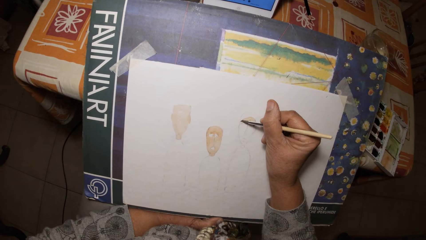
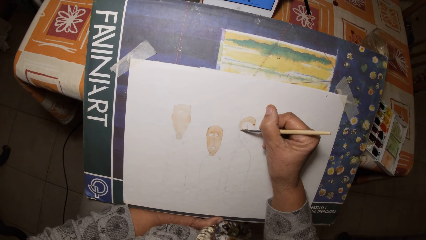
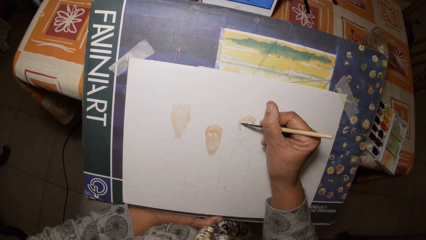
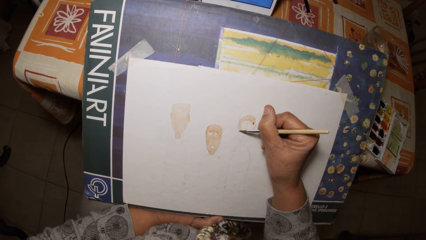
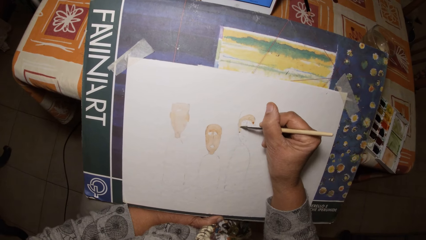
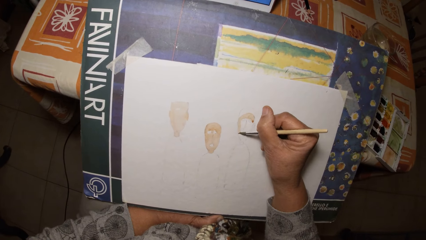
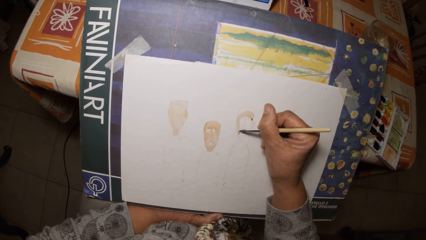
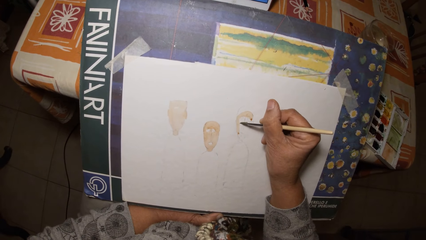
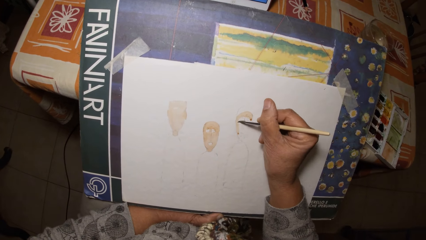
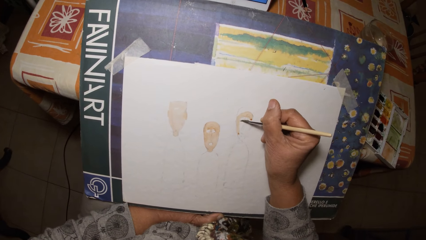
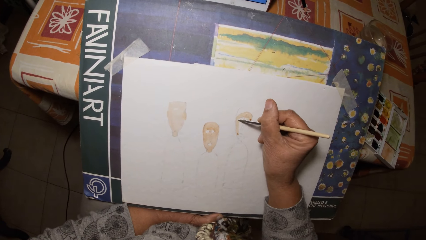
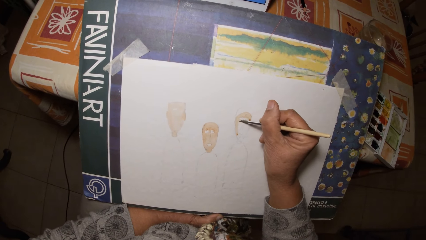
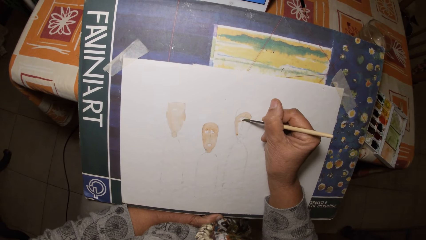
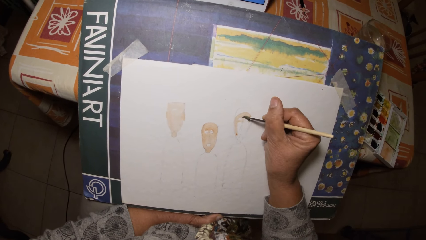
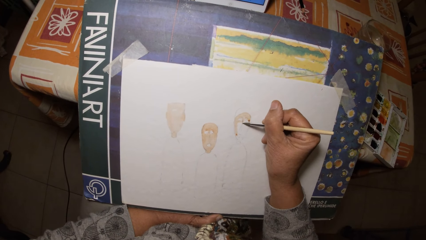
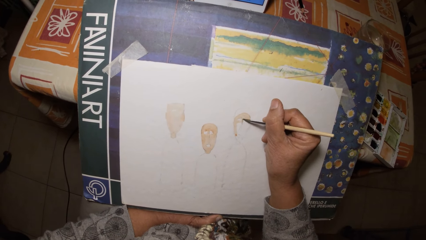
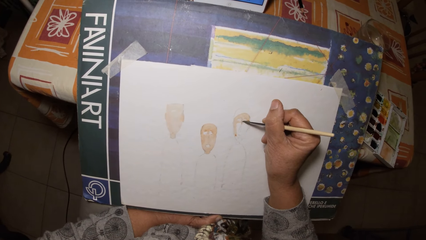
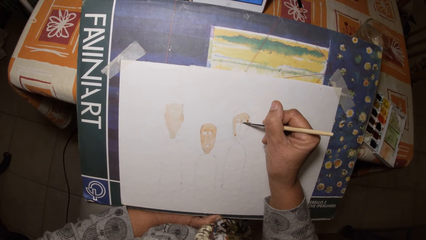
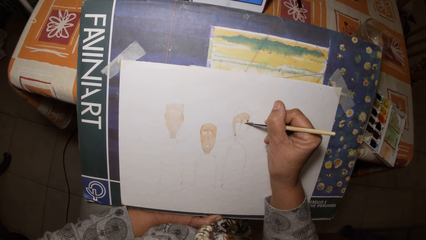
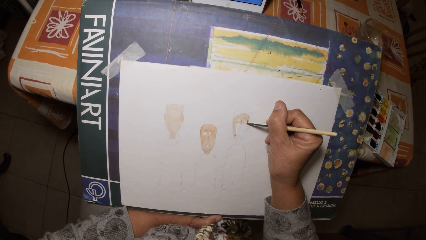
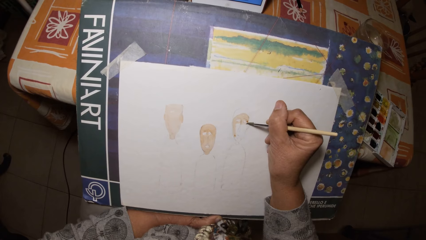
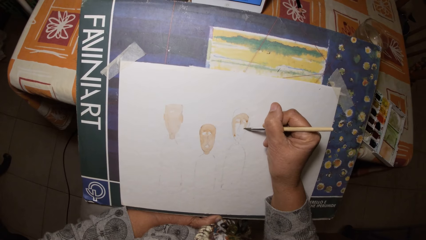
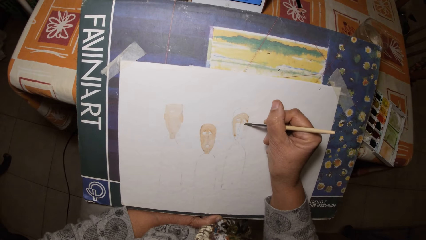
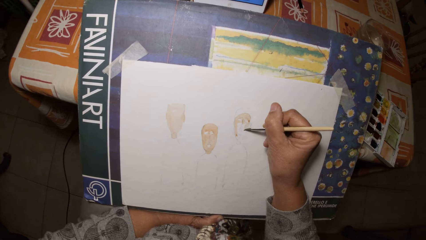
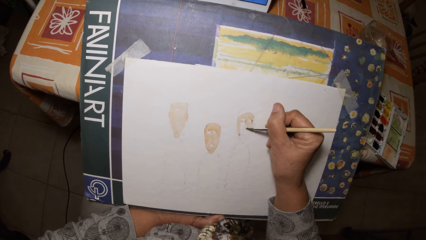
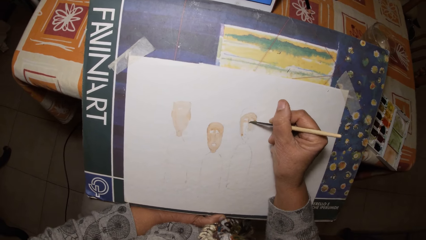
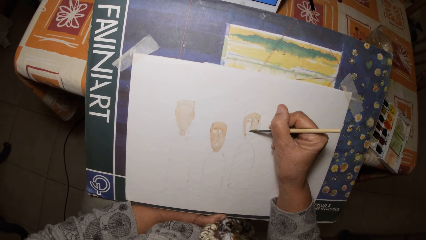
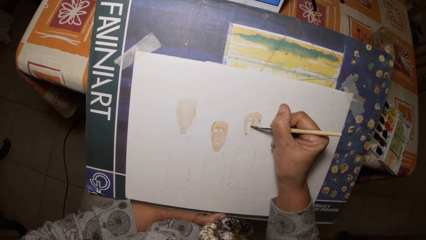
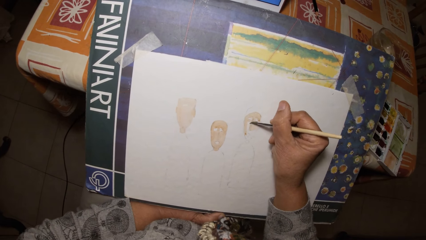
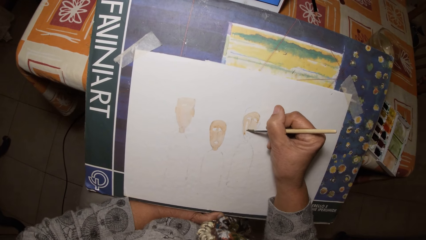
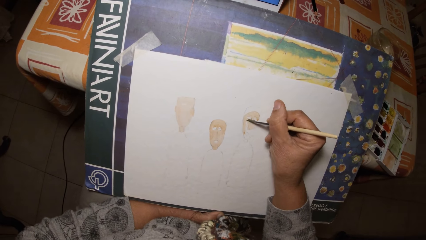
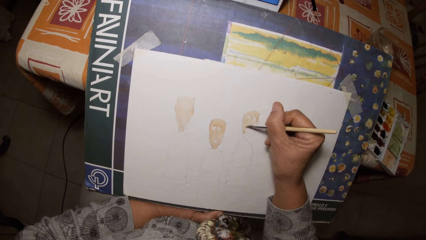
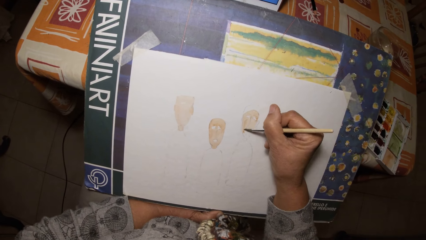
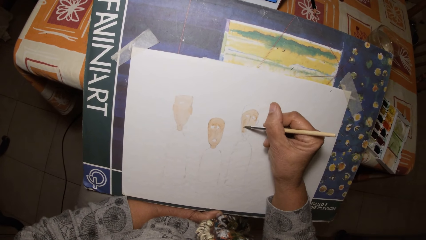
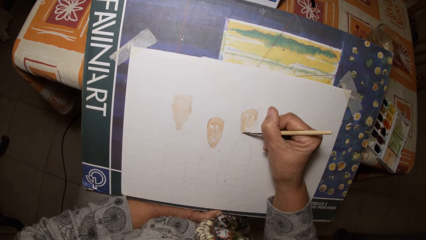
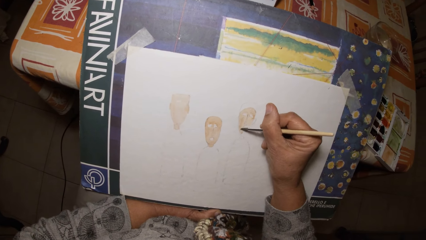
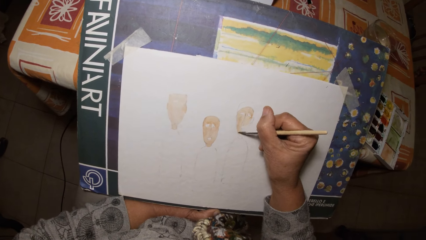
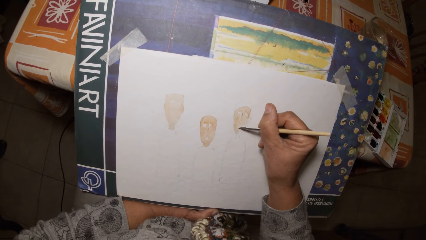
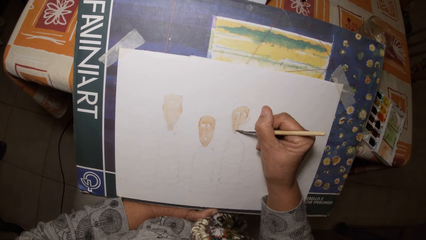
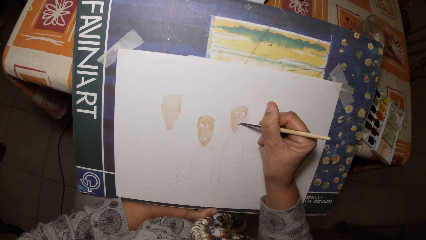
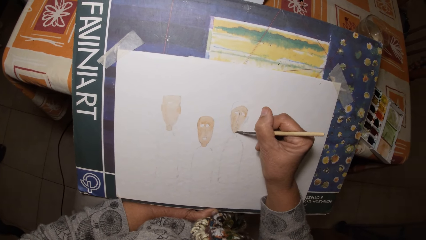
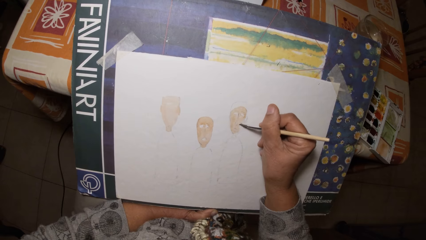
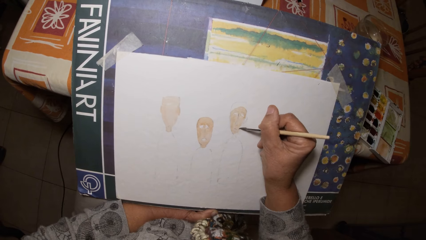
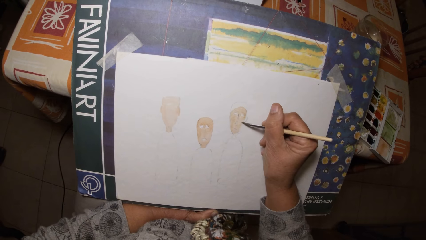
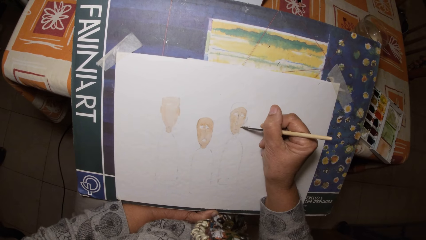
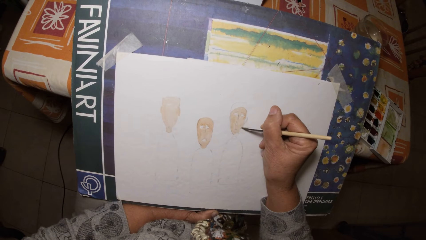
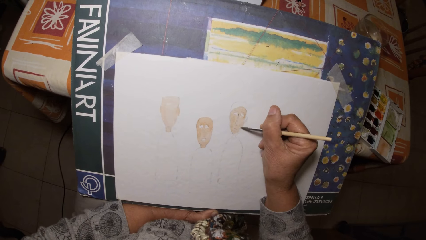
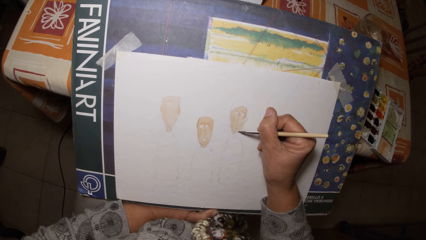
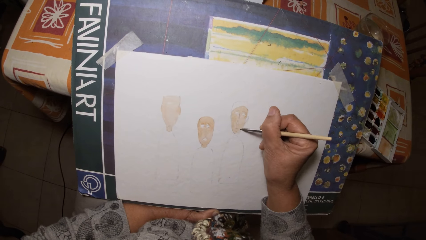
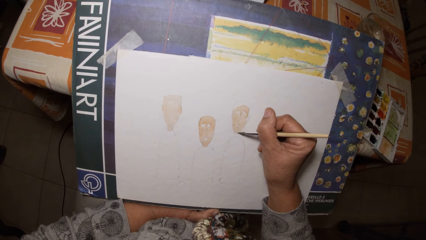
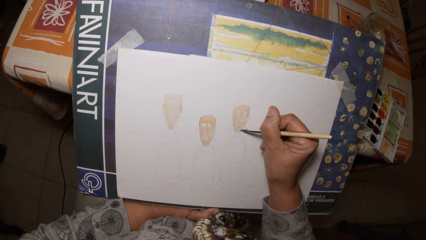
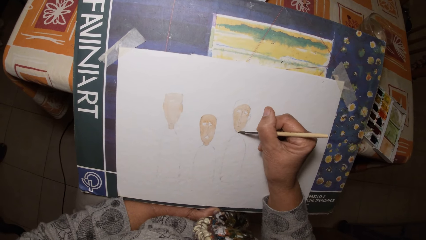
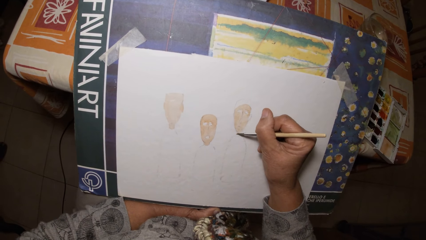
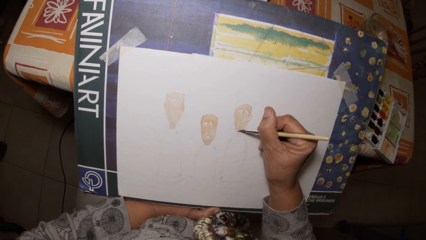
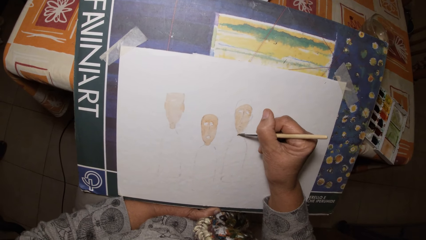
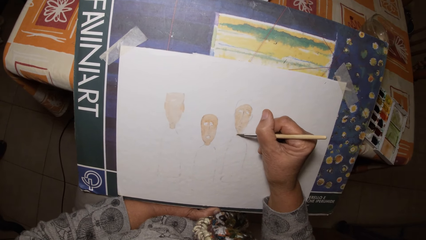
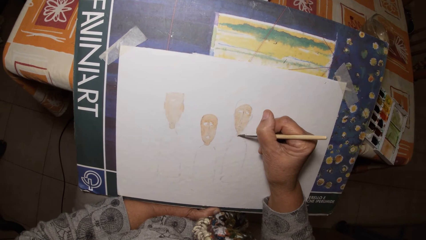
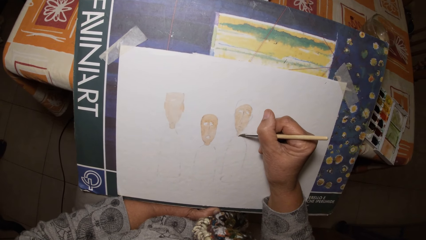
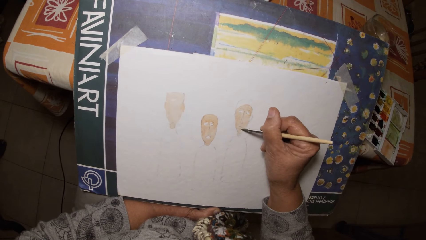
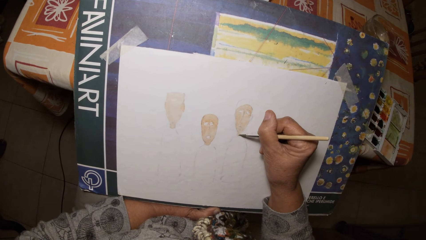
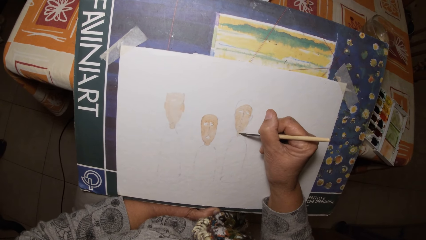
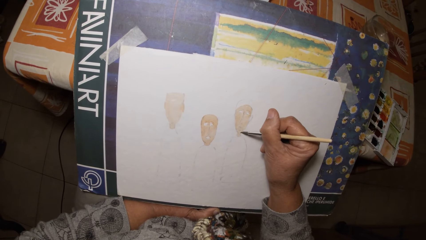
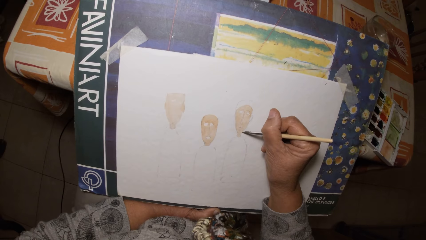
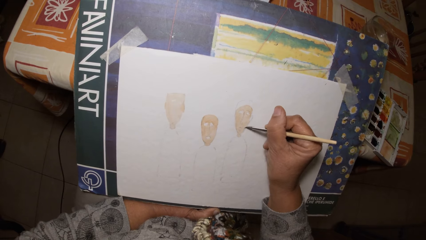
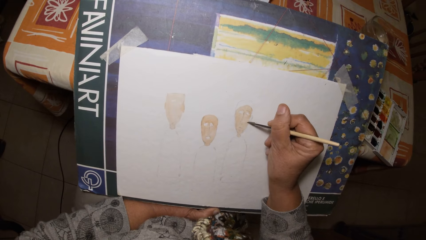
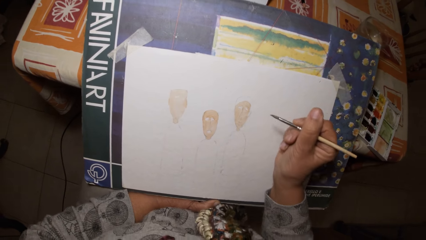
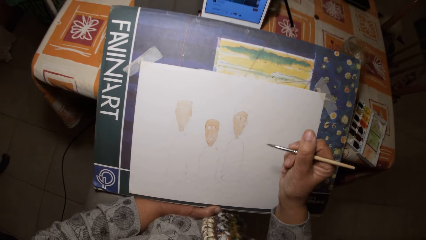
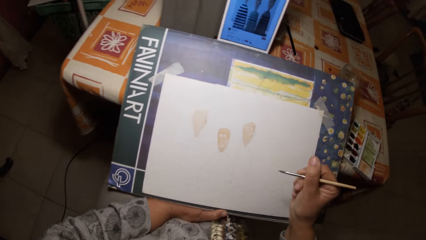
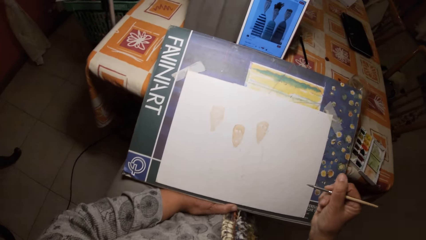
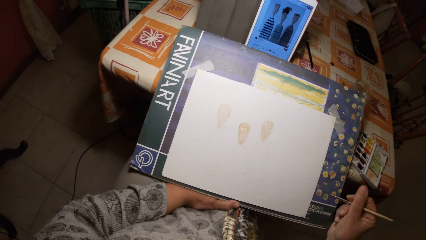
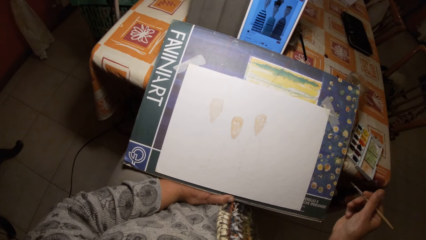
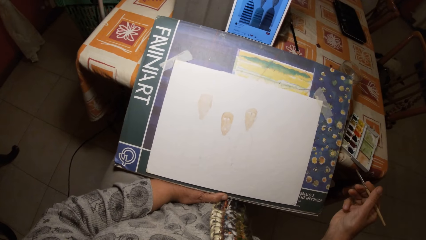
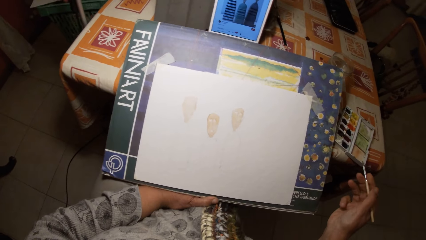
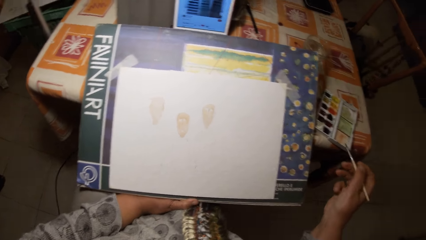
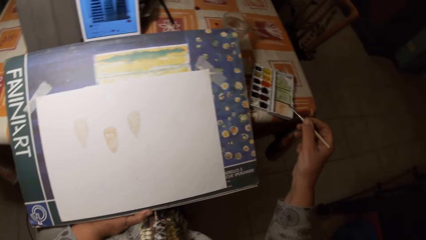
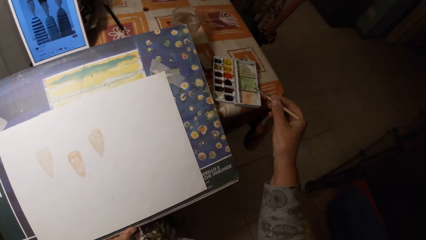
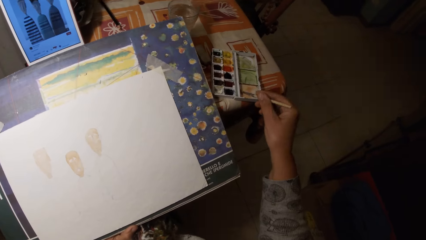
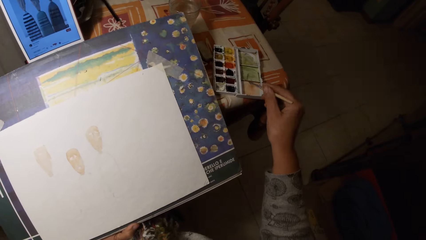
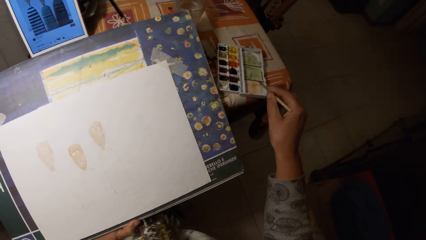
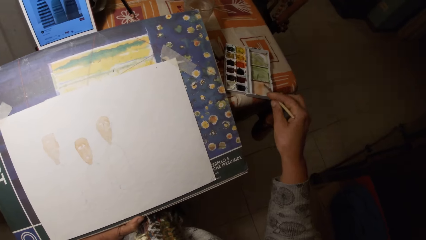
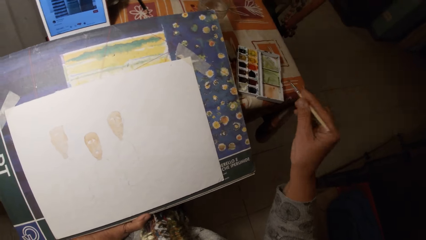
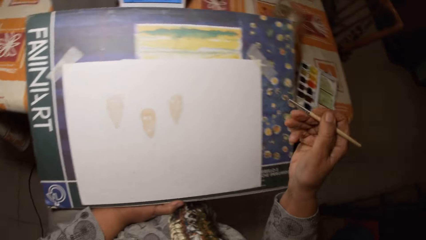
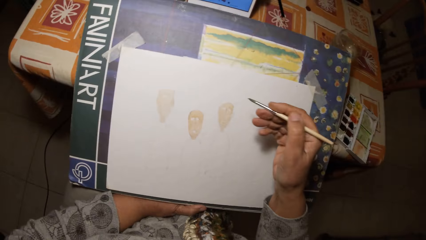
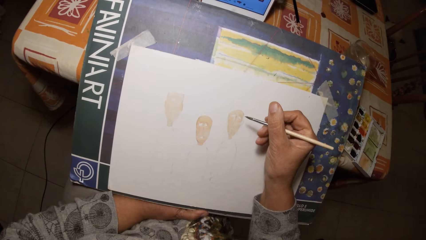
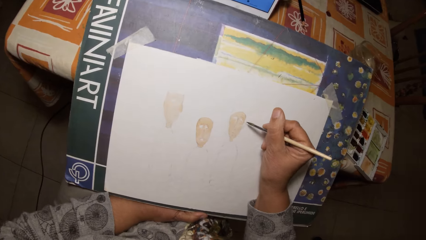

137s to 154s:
The camera wearer takes paint from the watercolor set with the paintbrush. They stir the brush in the watercolor pan.
